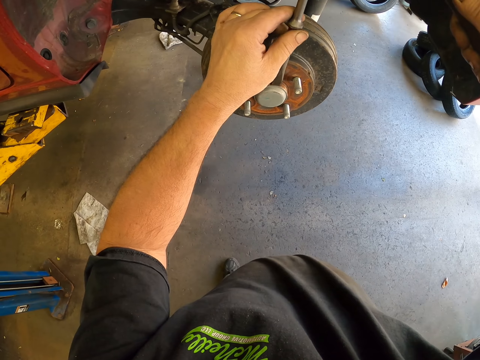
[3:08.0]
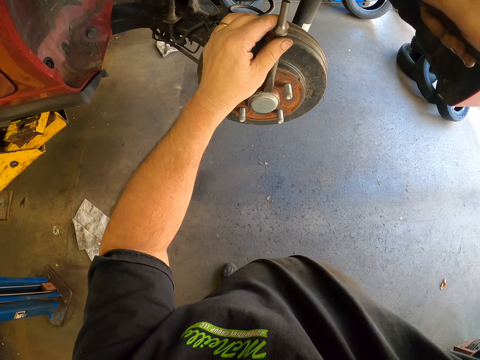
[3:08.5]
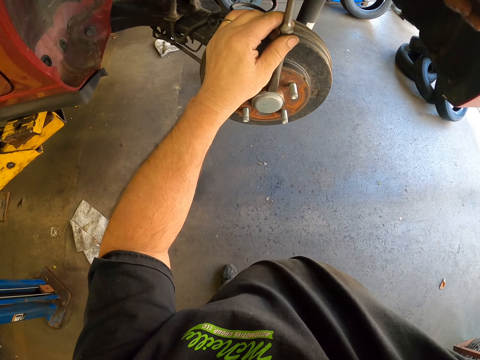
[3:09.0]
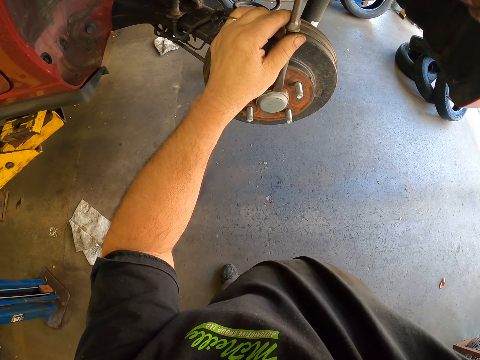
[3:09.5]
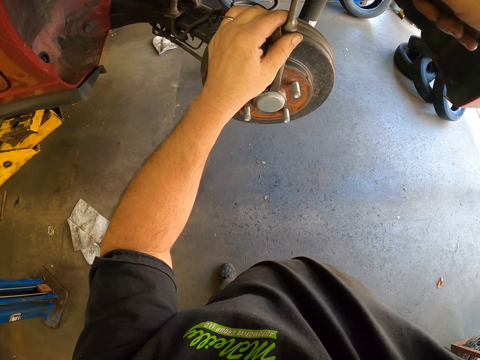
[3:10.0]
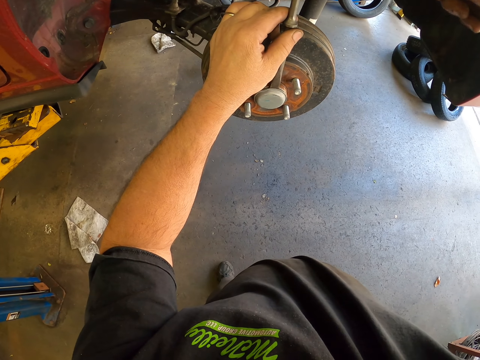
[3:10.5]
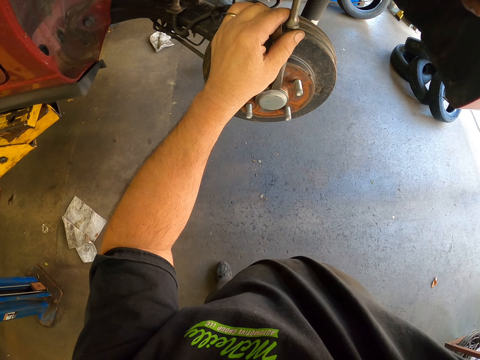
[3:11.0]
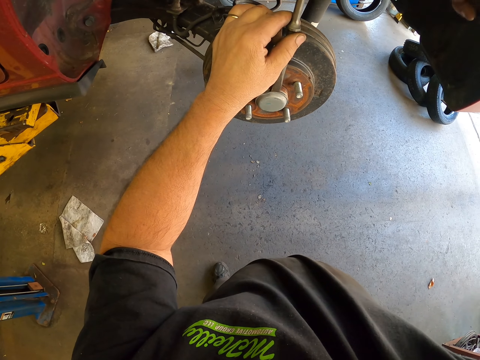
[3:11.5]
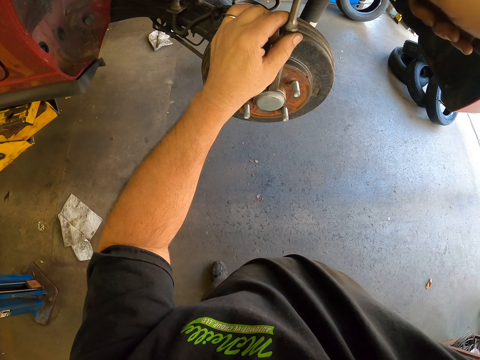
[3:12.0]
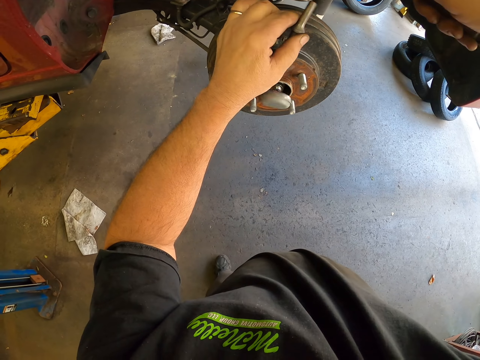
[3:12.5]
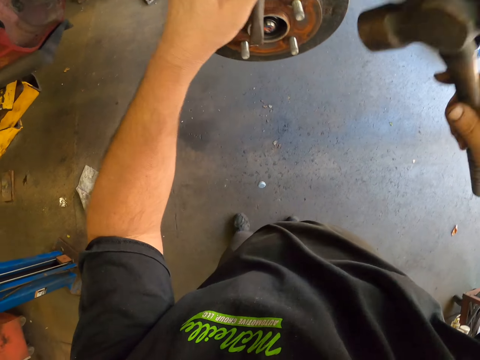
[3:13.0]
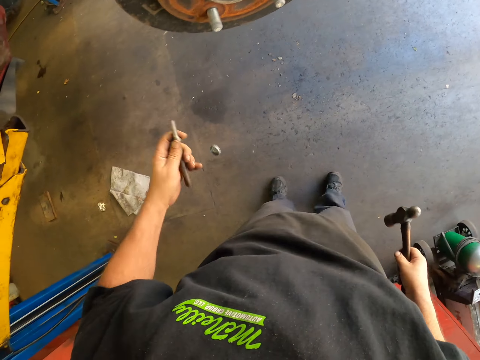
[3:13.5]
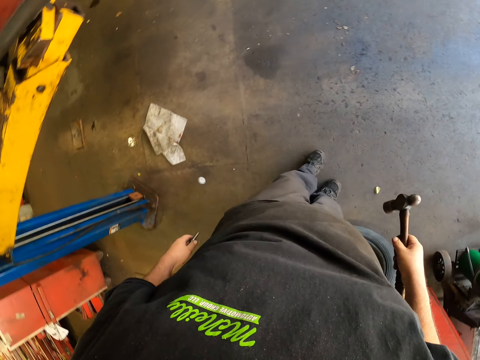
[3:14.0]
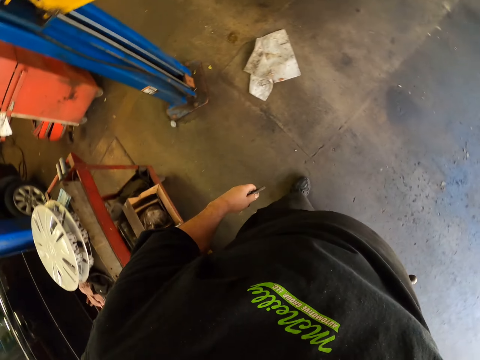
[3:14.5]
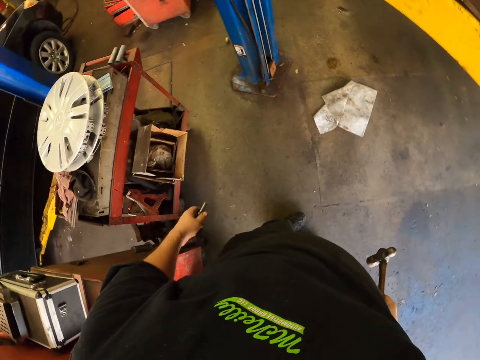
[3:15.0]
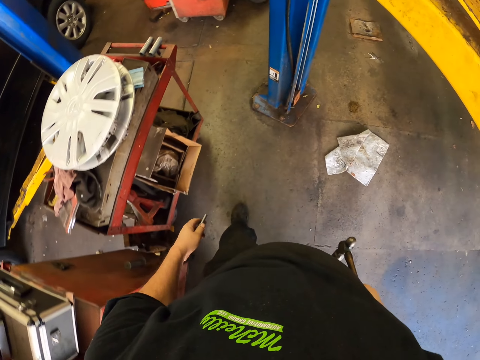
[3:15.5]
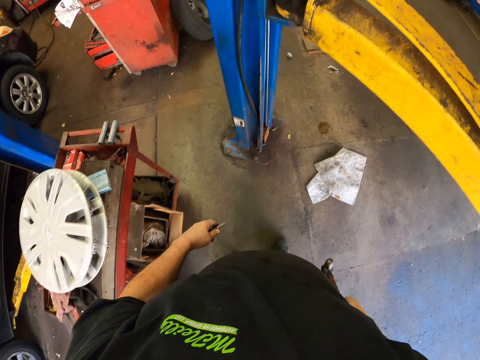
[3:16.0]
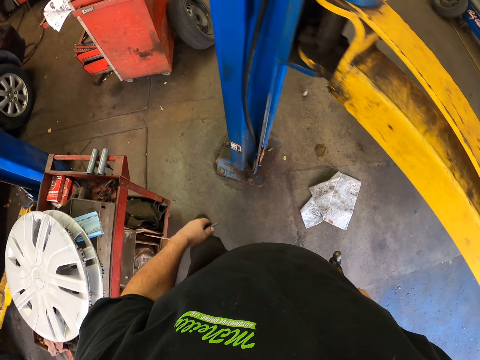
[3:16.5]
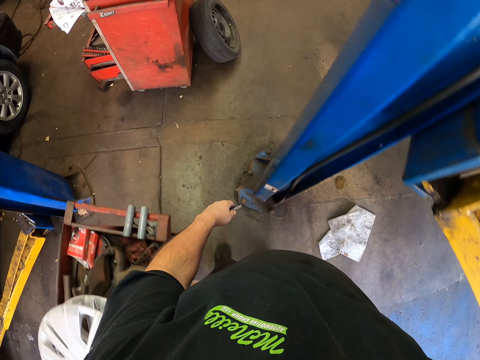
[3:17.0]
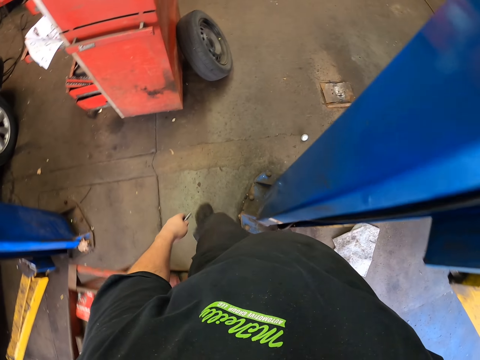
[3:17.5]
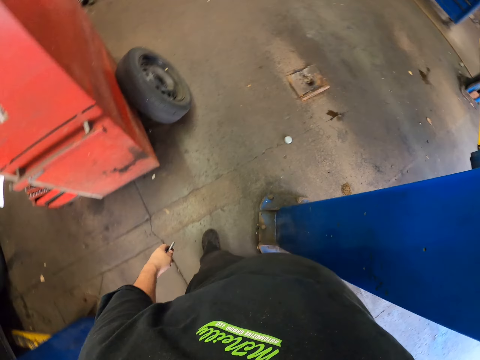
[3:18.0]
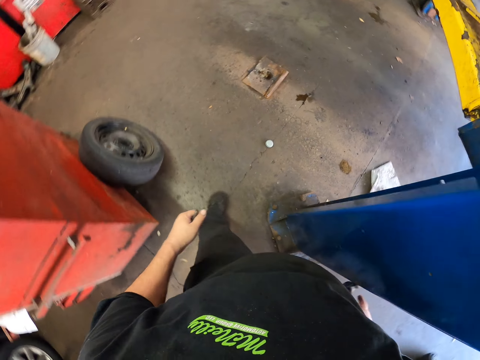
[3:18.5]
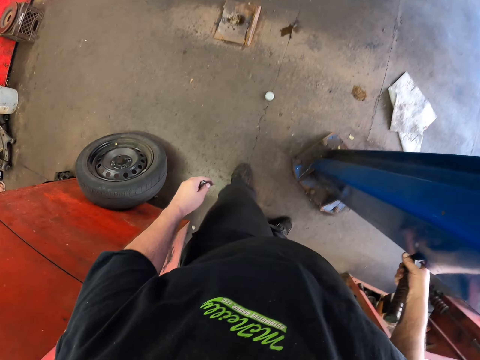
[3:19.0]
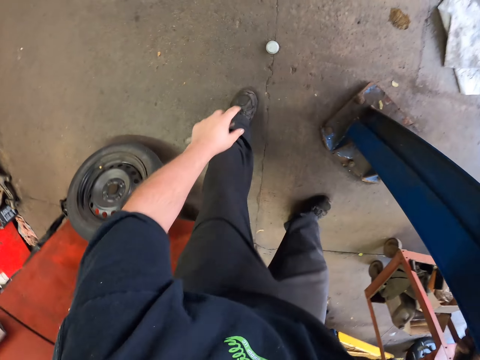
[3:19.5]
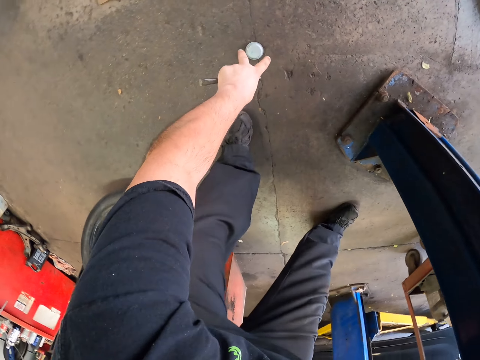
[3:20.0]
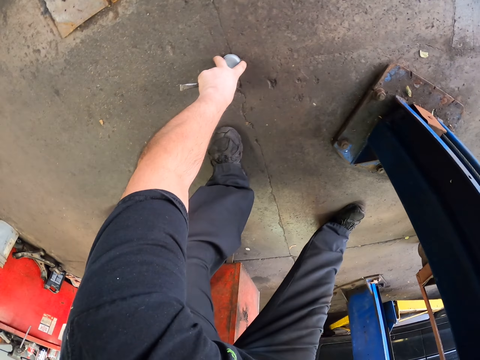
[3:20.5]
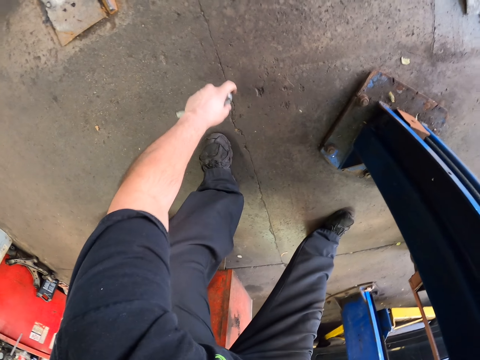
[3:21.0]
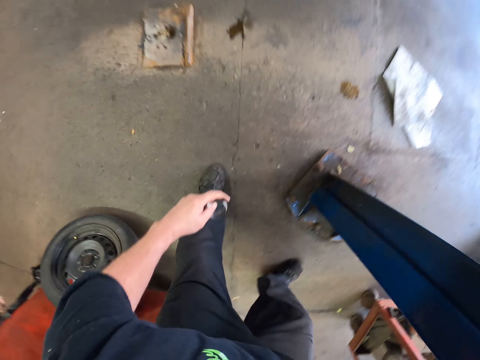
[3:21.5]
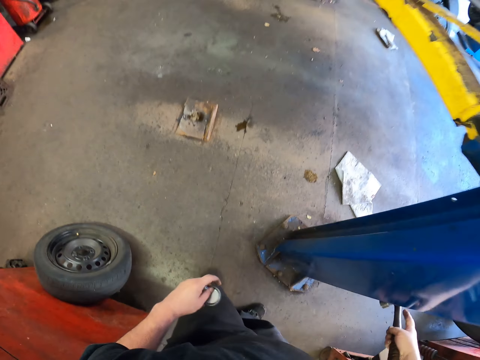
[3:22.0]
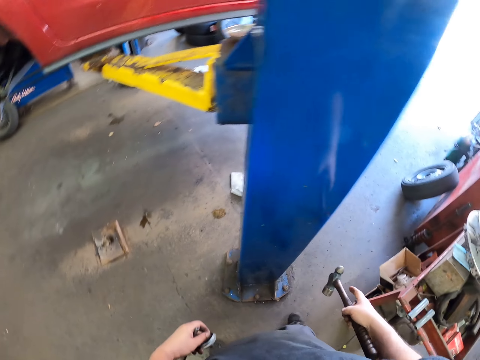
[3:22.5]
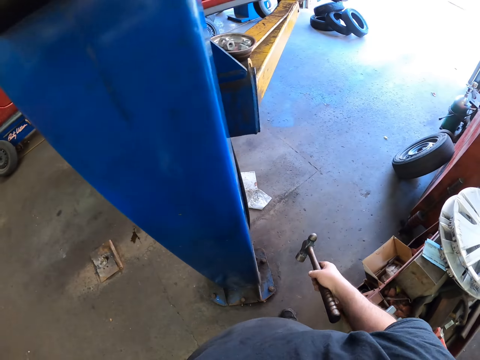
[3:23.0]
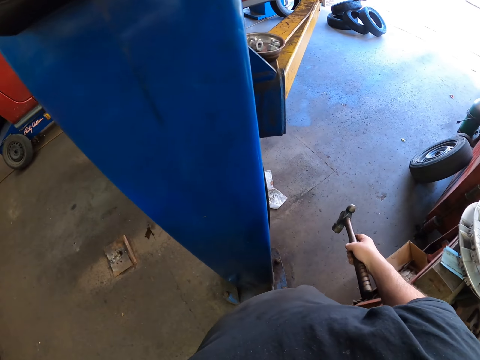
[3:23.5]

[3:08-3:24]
The camera wearer hits the chisel. They drop the grease cap. They move around. They pick up the grease cap.

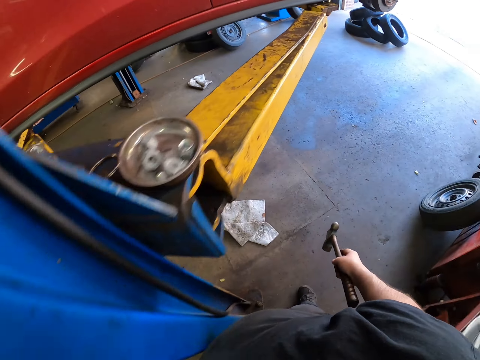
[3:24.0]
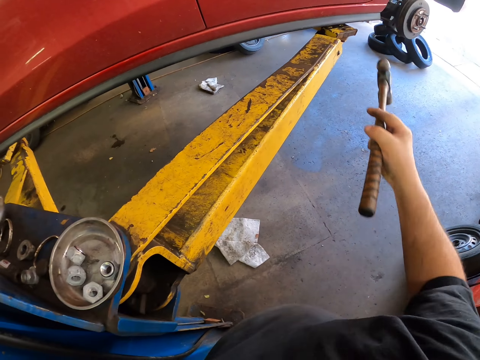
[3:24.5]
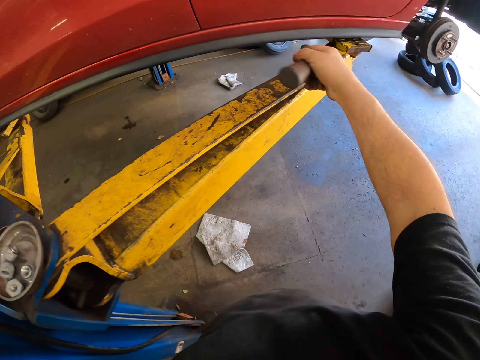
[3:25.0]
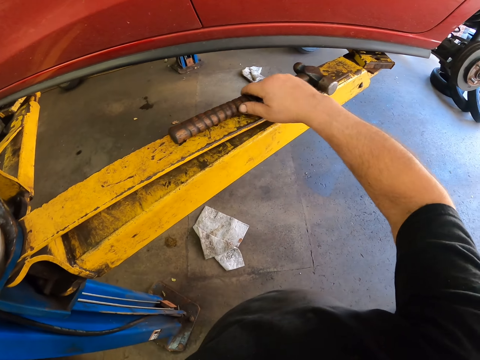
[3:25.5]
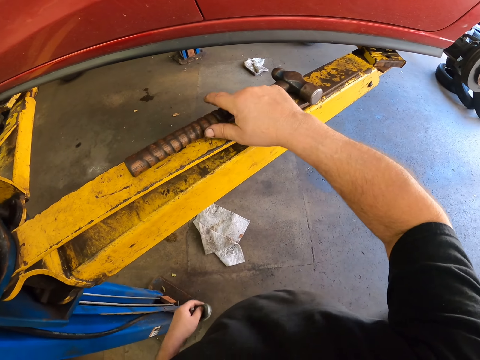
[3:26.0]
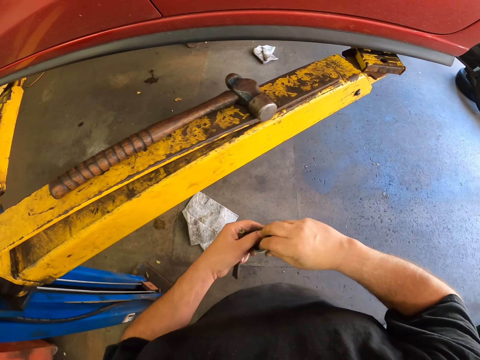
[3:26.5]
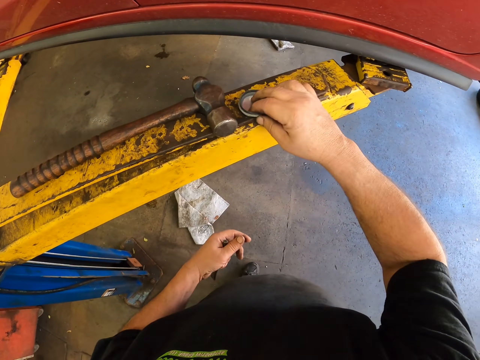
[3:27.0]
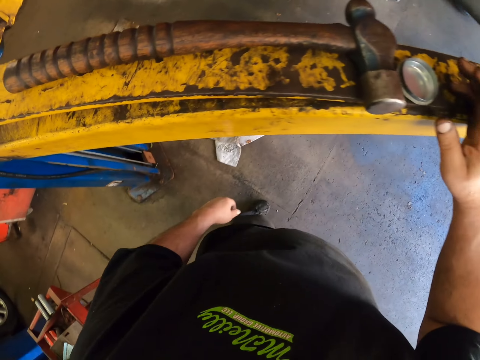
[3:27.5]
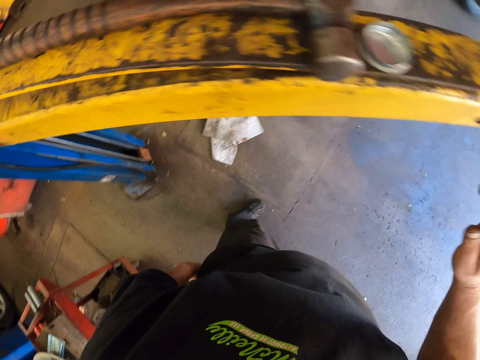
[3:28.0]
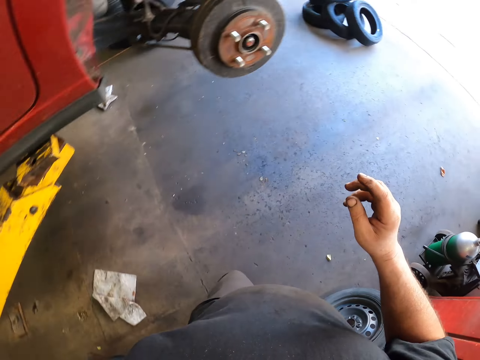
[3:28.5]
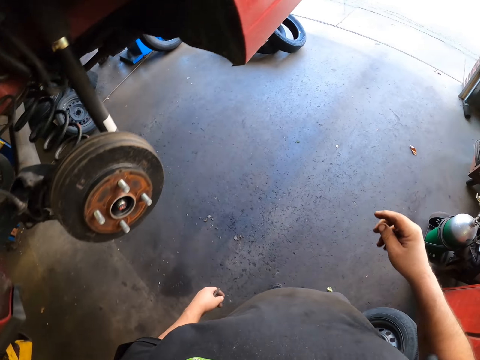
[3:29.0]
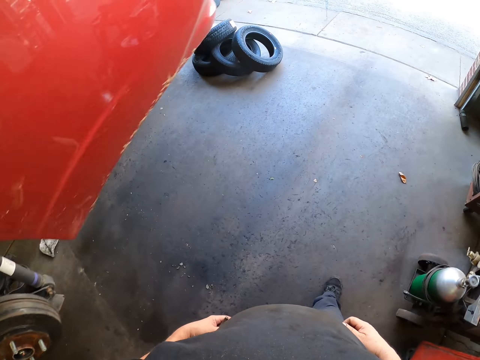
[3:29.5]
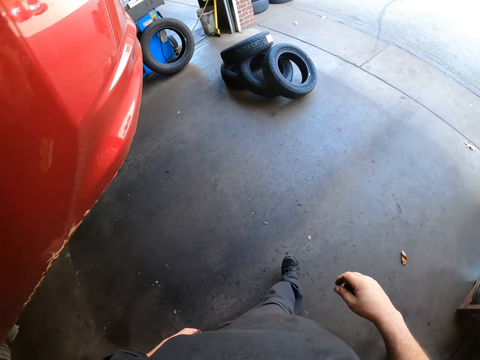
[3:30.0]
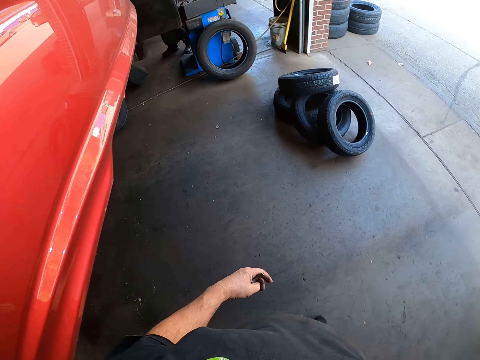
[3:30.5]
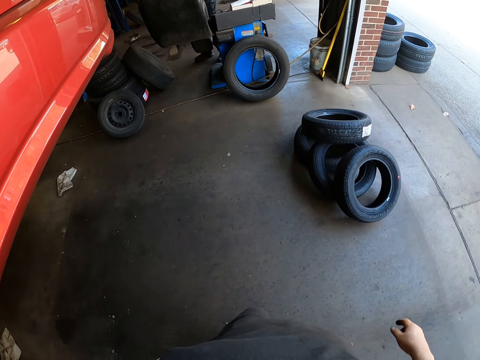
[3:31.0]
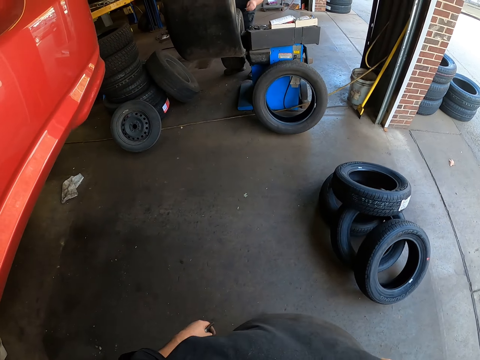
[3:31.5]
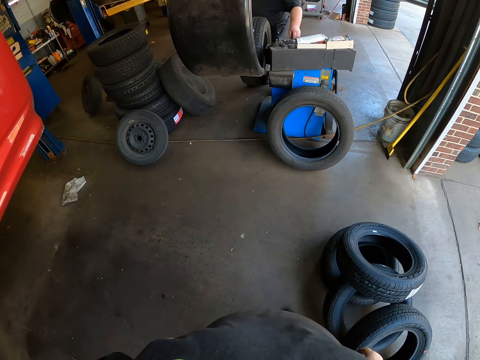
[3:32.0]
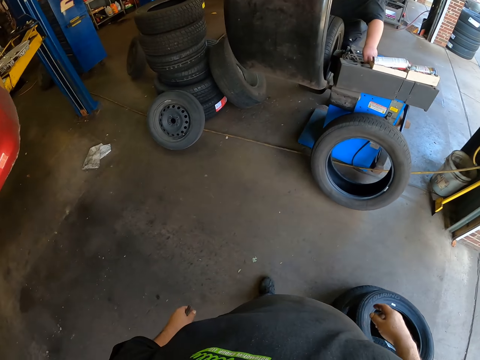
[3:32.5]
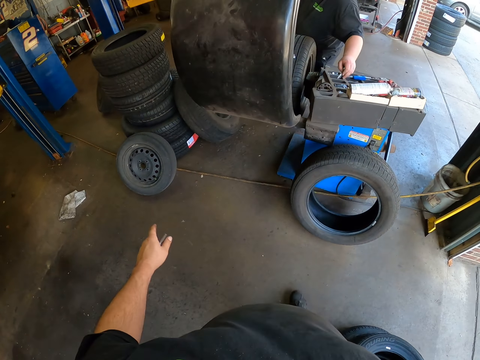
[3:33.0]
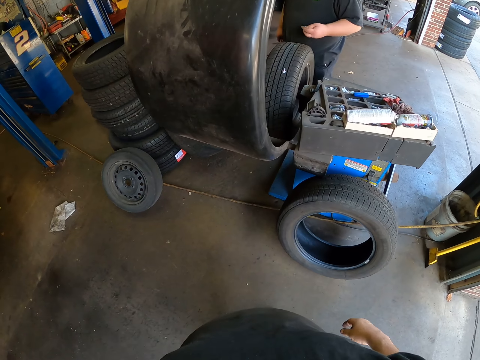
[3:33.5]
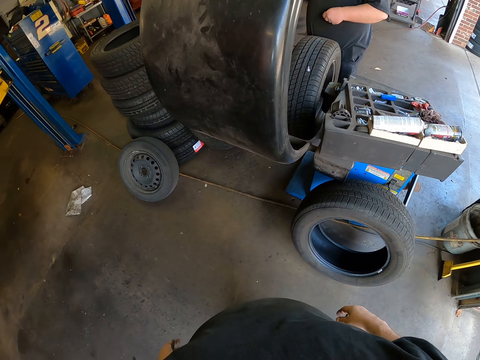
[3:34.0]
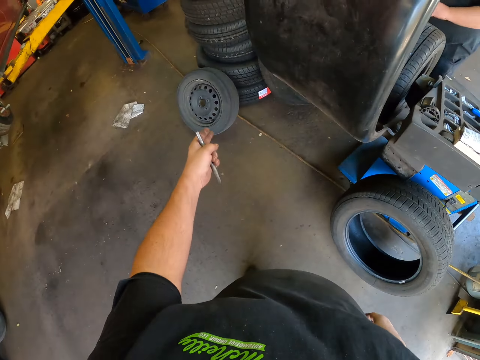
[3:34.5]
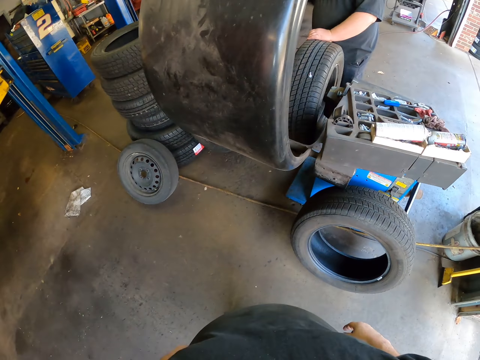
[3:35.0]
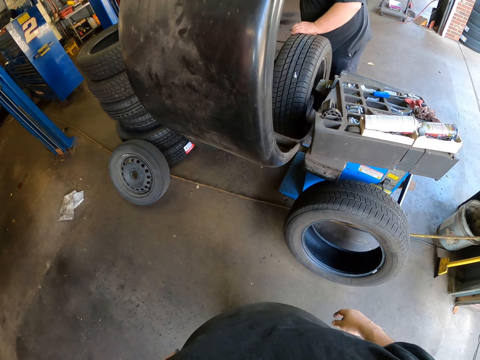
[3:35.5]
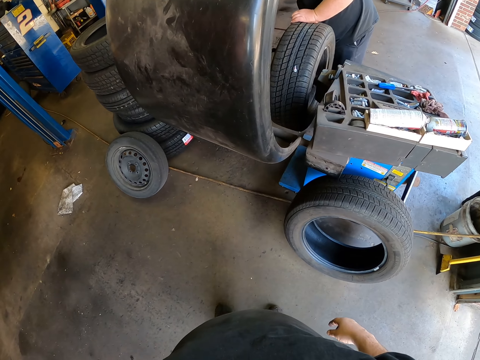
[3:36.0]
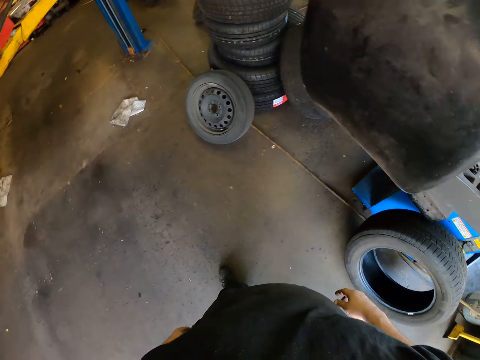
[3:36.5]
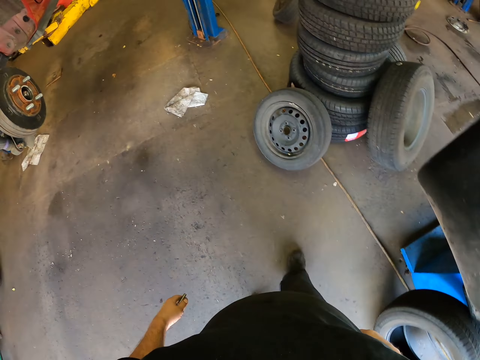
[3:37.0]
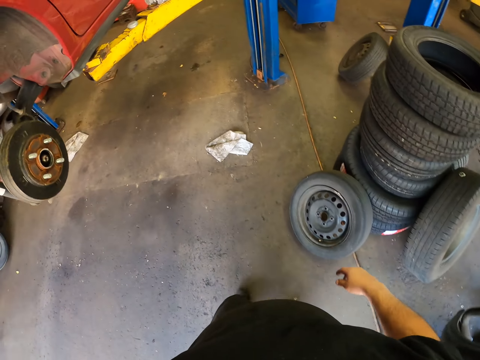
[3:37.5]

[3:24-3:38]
The camera wearer puts the hammer on the metal stand. They hold the cover. They put the grease cap on the metal stand. They spit on the floor. They move around the vehicle in the garage. They interact with a person.
